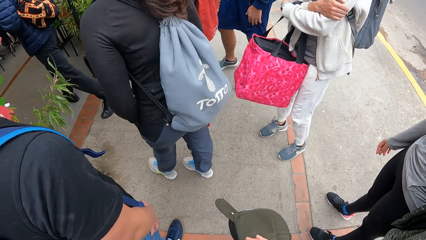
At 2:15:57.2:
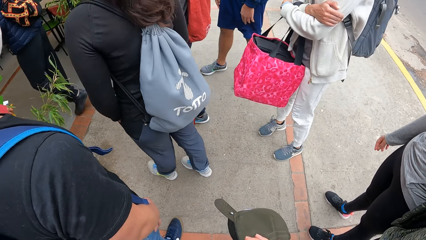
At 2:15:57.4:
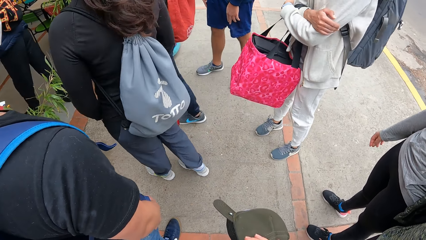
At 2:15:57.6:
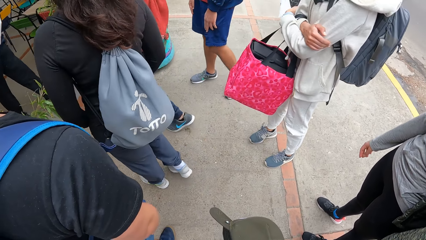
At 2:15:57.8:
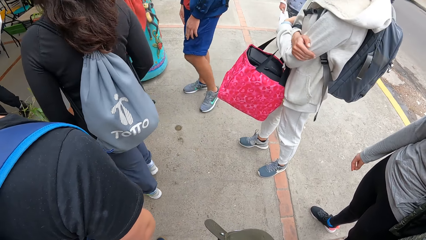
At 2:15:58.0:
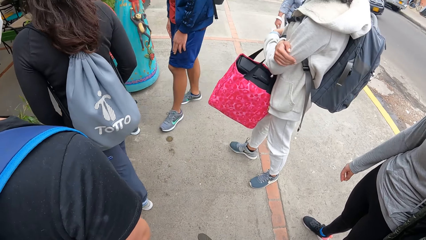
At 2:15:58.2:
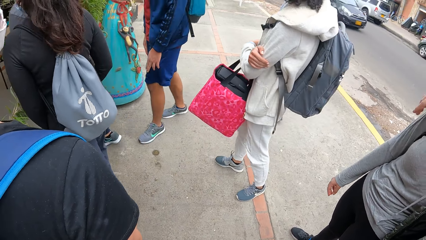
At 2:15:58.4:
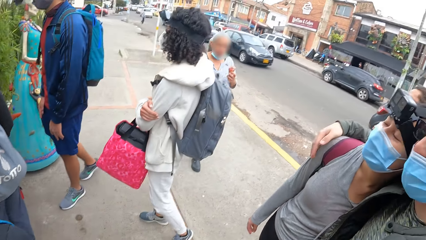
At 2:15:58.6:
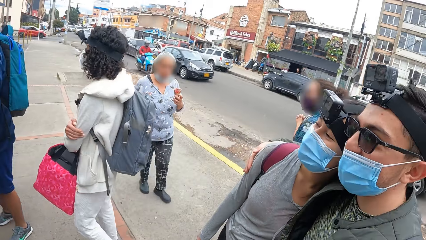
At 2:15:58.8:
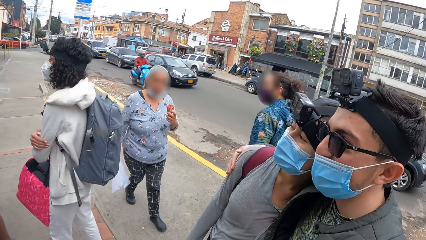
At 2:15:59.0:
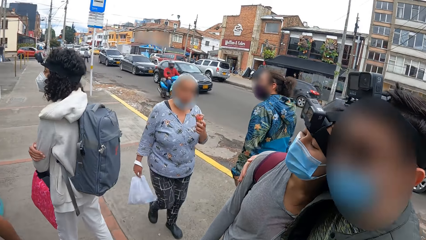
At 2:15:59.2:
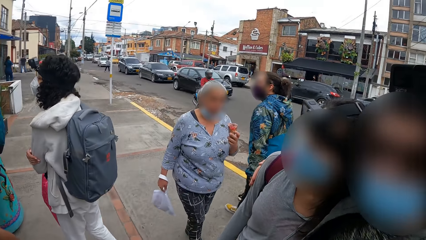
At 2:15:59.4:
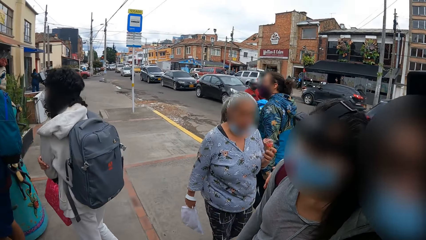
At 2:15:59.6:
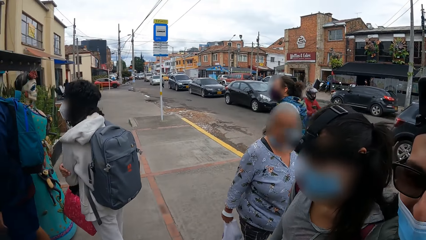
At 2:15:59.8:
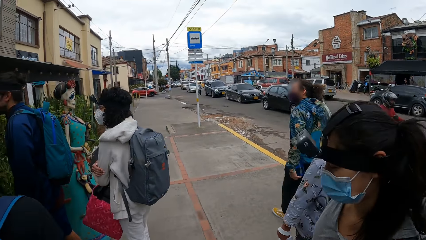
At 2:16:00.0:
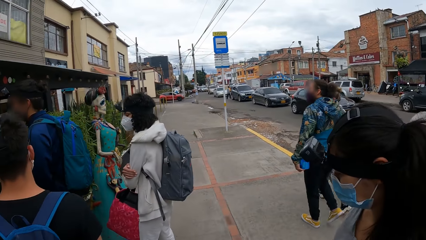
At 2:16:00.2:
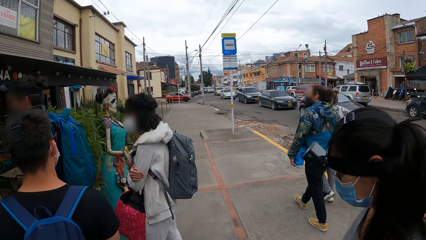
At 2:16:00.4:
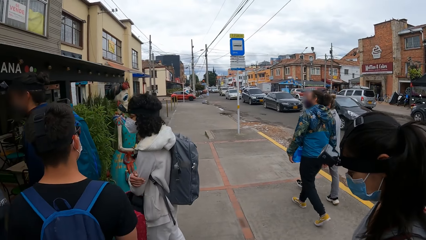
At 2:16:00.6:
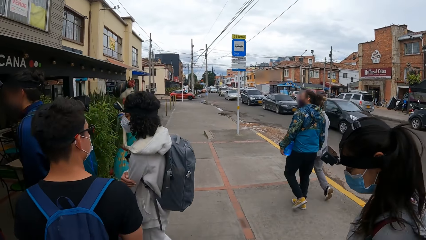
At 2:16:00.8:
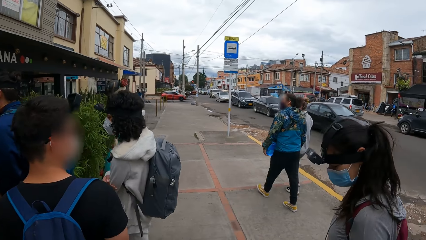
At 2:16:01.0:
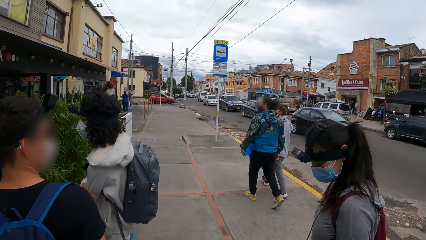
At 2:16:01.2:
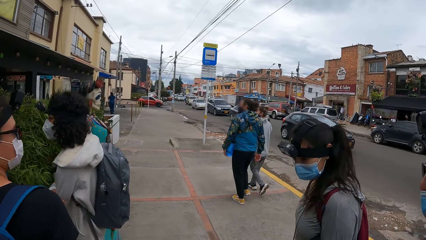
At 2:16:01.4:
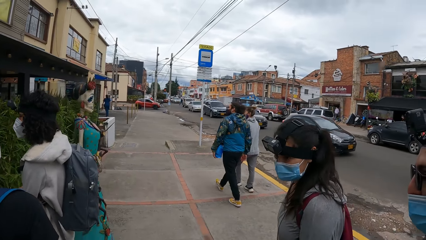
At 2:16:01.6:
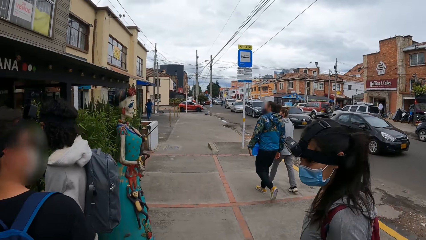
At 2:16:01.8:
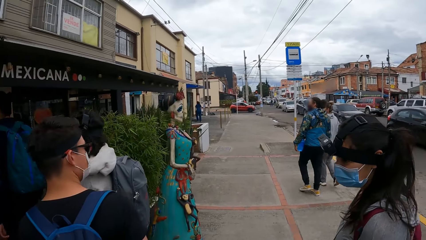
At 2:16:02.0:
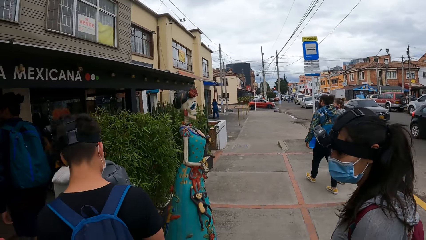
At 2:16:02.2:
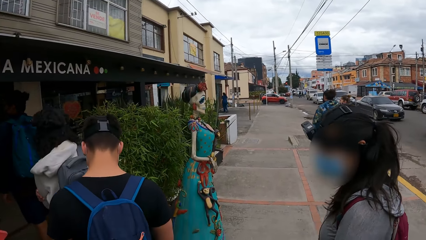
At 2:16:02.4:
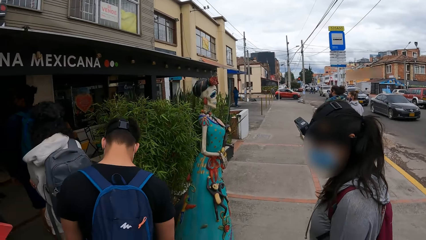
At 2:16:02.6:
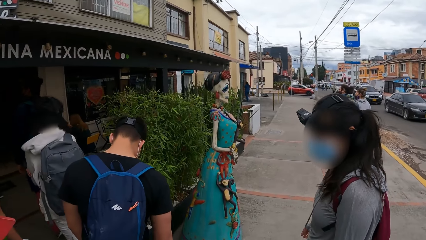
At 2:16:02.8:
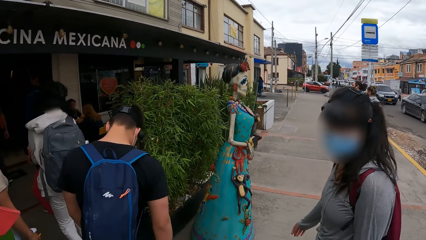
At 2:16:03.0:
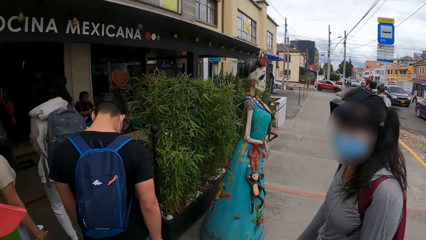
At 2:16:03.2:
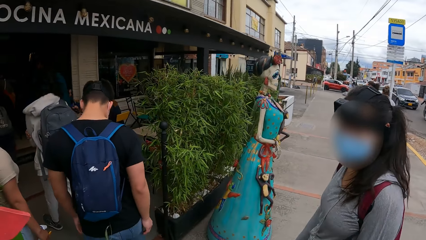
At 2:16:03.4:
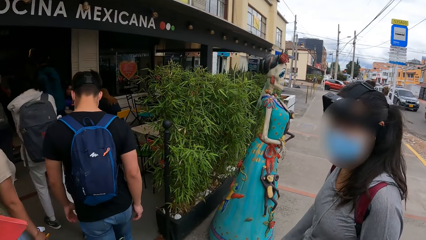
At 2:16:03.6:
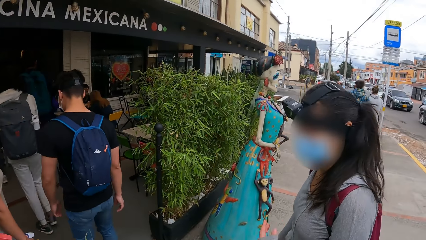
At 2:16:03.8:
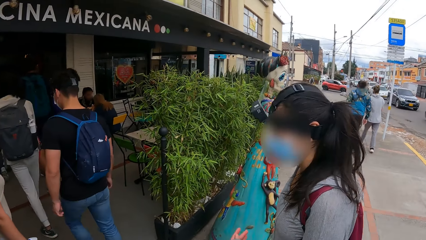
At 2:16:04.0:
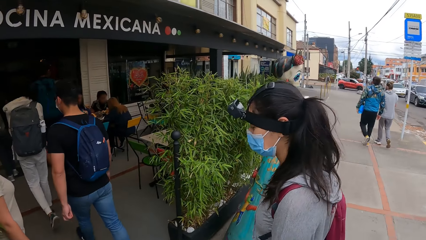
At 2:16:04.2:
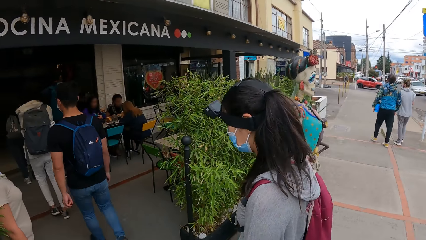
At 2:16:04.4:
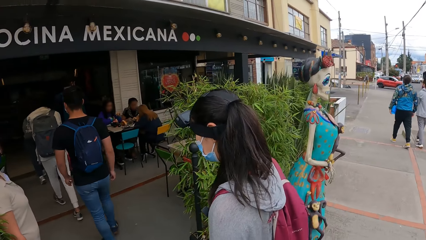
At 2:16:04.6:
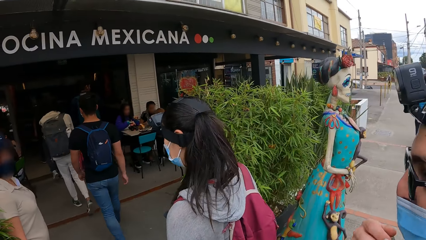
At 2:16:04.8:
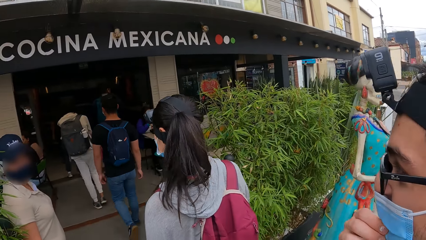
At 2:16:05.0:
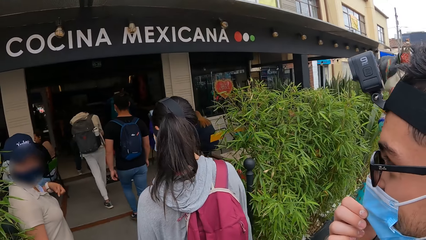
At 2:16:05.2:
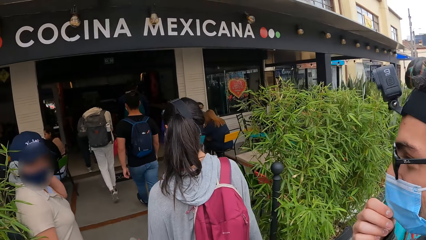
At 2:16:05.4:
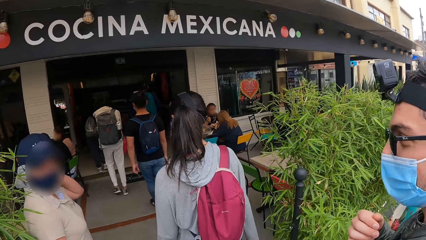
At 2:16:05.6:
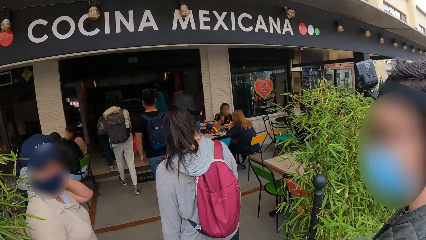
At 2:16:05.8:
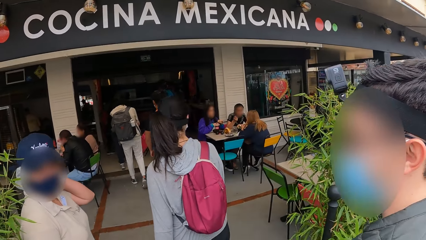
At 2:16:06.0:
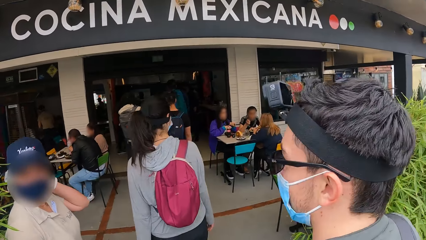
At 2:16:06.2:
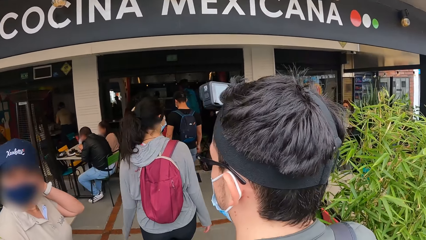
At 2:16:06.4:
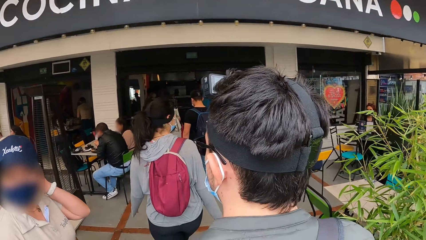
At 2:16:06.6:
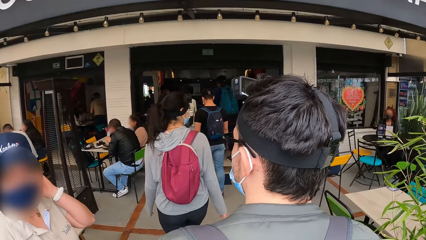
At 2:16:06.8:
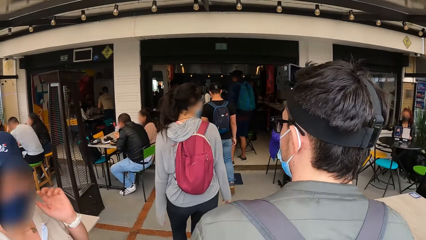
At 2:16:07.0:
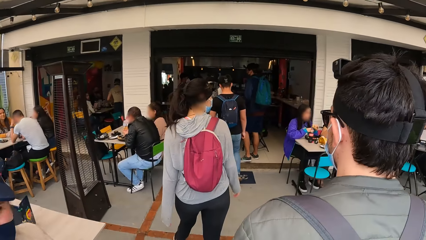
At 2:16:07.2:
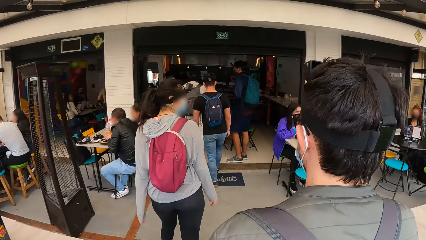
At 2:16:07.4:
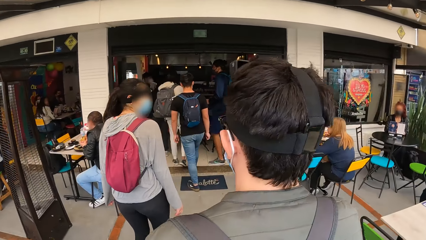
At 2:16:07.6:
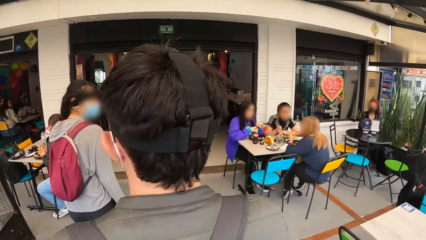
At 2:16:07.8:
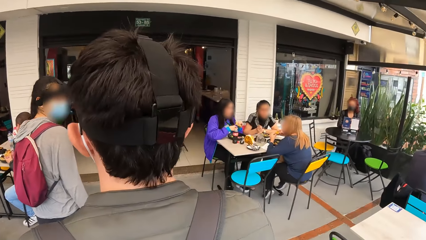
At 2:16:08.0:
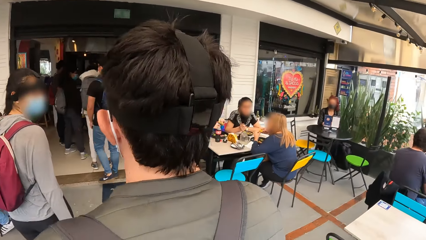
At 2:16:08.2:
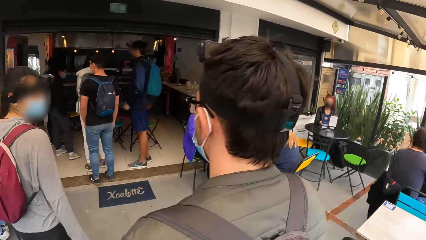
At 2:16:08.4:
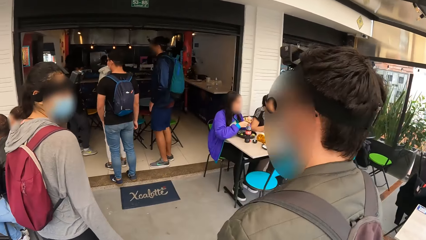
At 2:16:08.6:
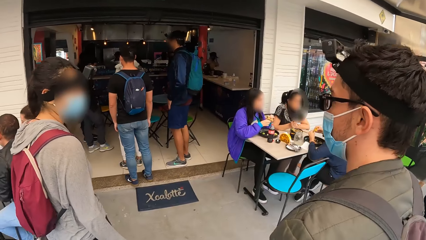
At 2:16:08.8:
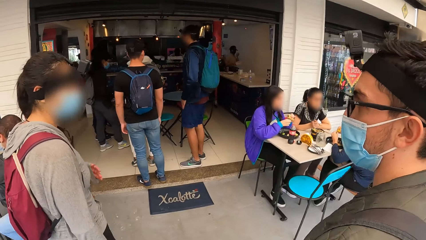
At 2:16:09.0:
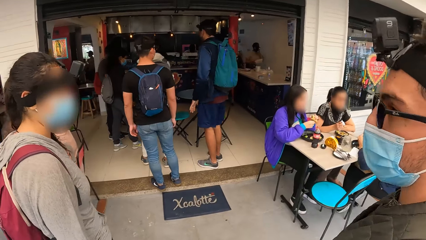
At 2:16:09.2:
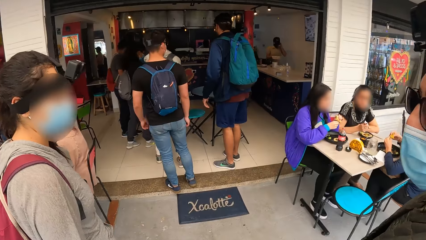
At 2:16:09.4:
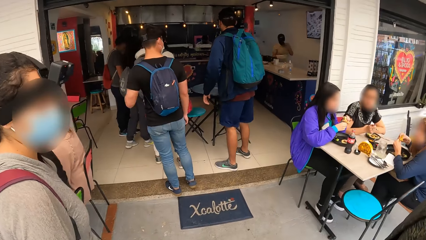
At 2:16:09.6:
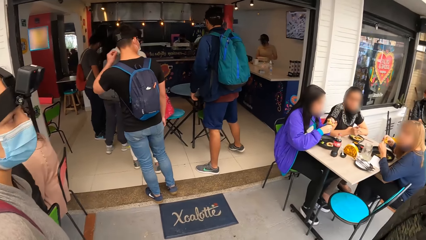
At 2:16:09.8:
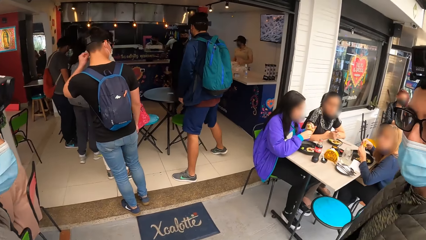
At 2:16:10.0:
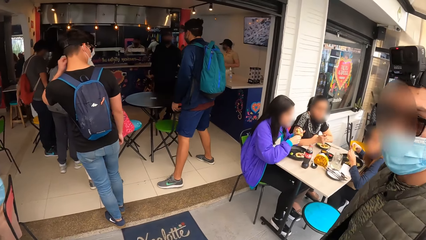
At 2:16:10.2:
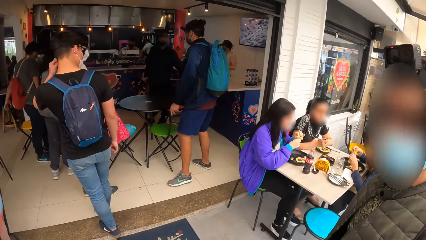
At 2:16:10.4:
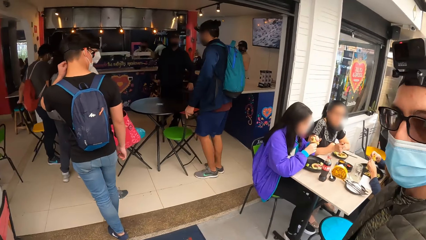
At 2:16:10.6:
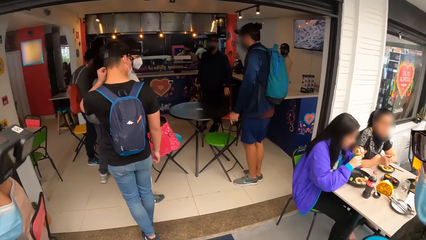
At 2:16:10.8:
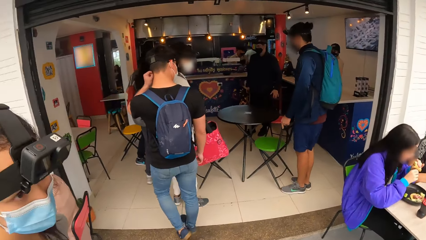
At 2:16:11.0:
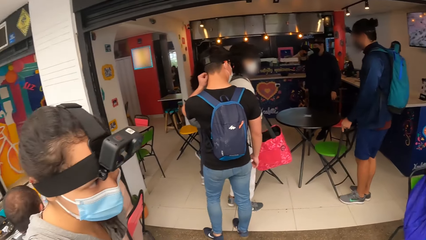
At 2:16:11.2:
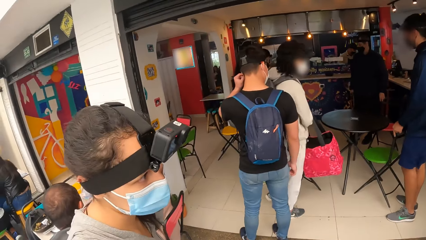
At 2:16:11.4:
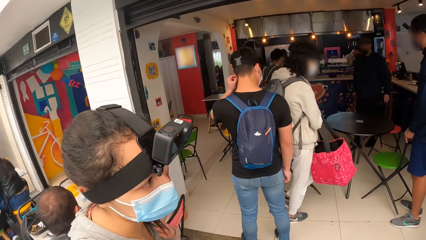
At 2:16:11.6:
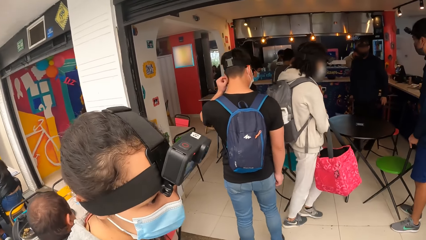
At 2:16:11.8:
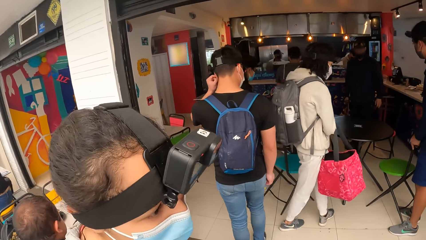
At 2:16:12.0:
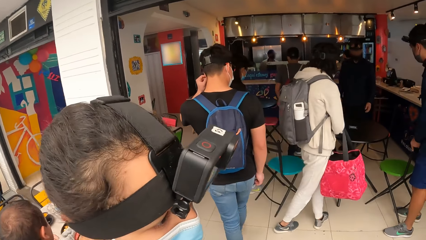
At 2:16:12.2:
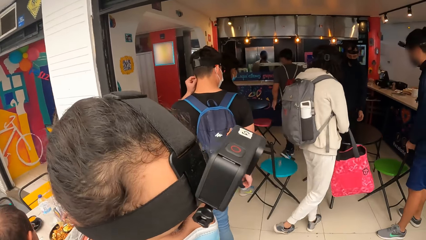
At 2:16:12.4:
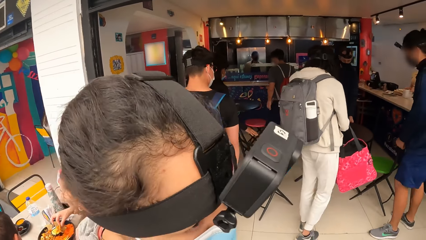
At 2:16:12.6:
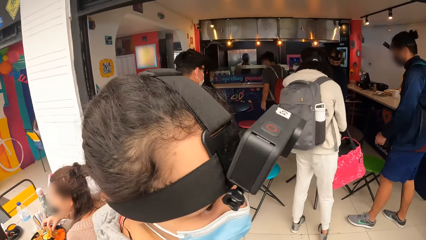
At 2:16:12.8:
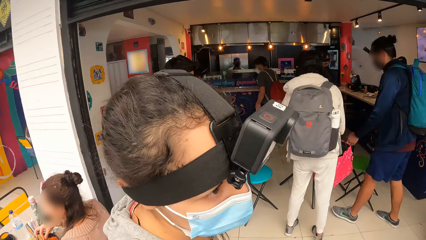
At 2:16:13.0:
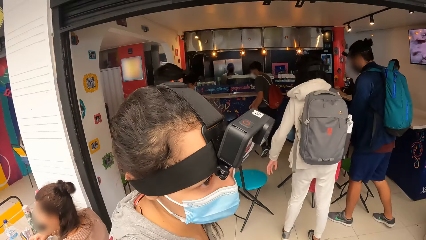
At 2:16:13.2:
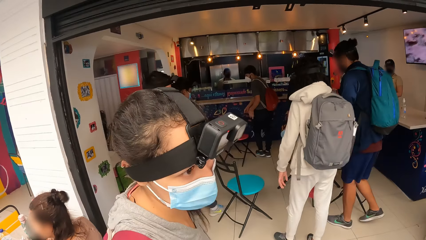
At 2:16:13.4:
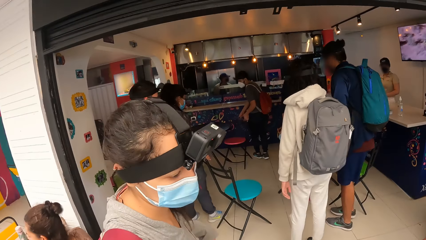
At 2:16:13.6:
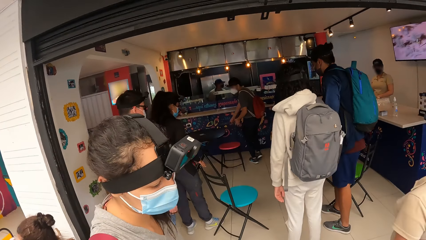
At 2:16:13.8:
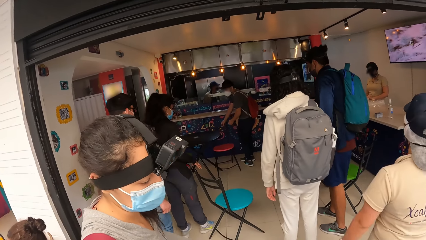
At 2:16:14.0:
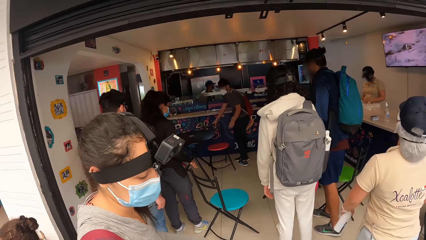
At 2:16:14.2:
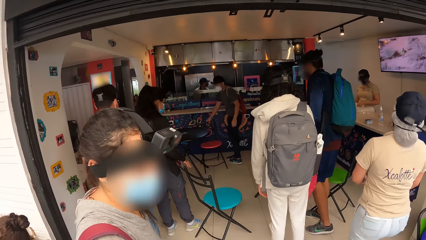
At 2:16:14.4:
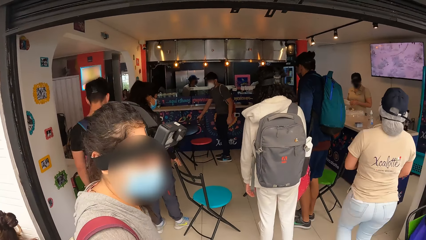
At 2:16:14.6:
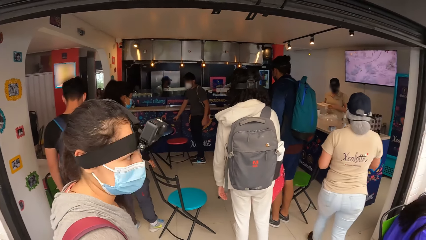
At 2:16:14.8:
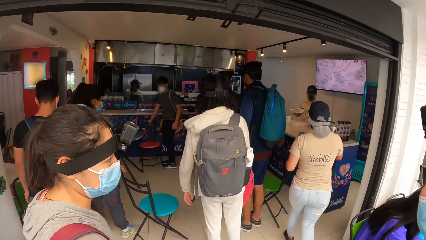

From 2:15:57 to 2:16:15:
The camera wearer dialogues with a man. The man walks in the restaurant. The camera wearer walks in the restaurant. A man and another man move a chair at a table with both hands. Another man pulls a chair with both hands.
